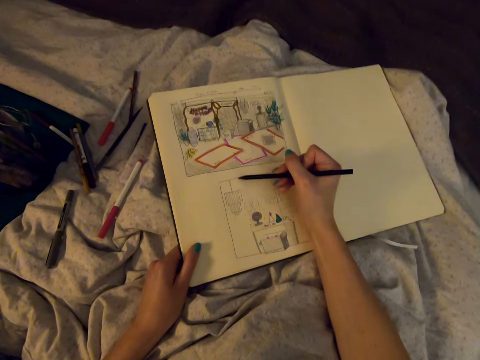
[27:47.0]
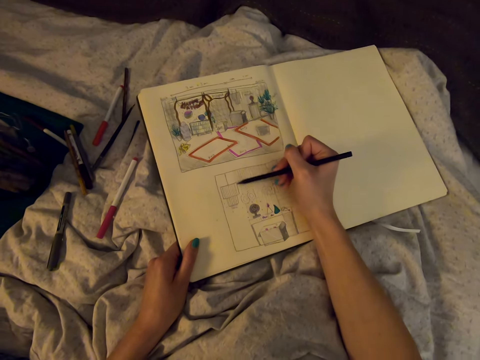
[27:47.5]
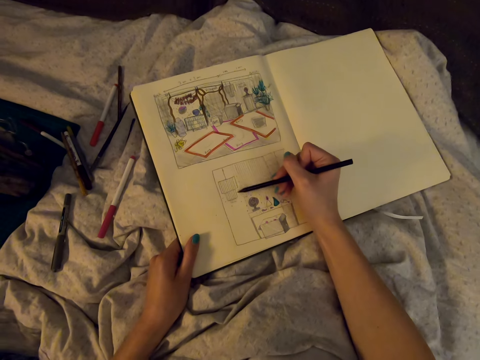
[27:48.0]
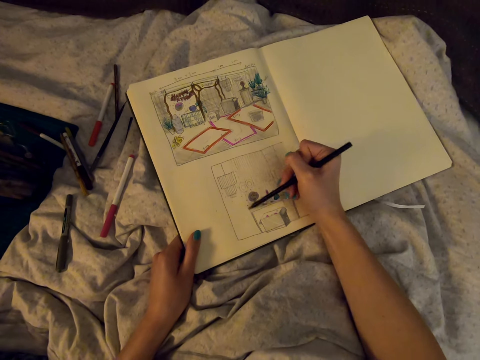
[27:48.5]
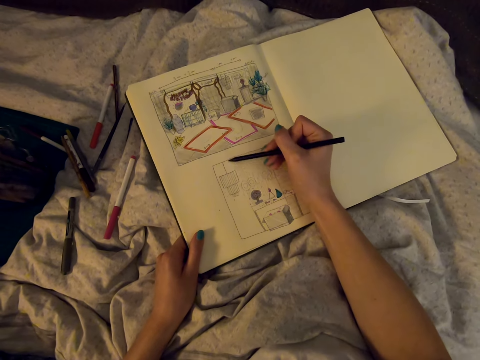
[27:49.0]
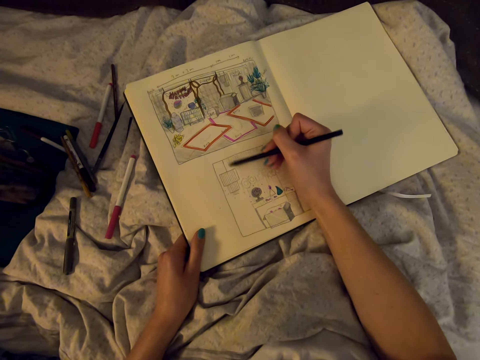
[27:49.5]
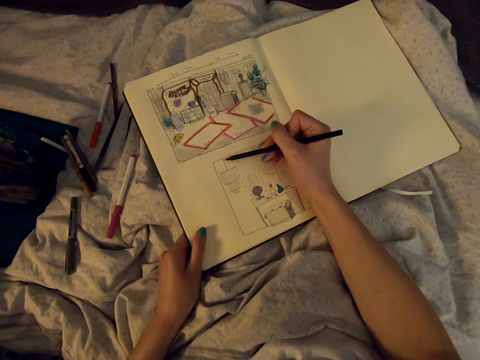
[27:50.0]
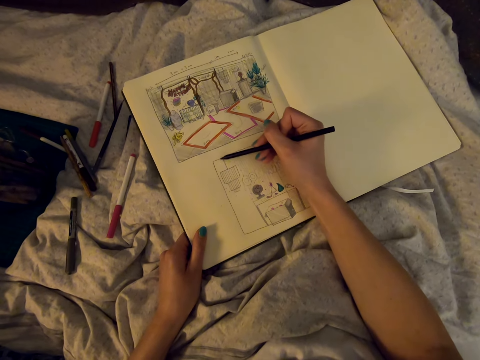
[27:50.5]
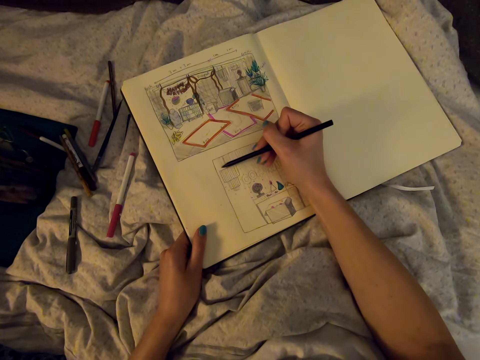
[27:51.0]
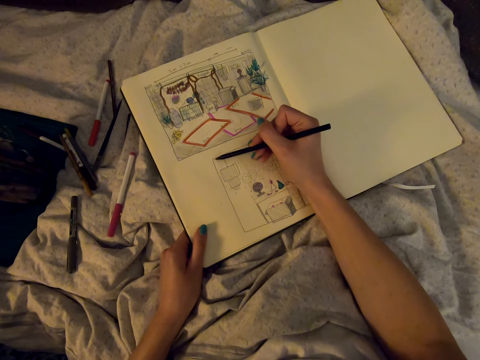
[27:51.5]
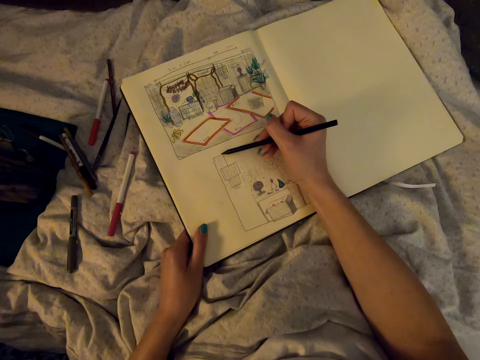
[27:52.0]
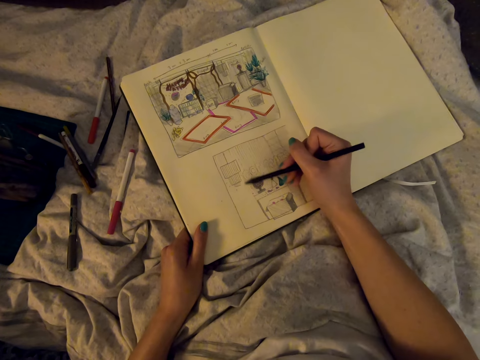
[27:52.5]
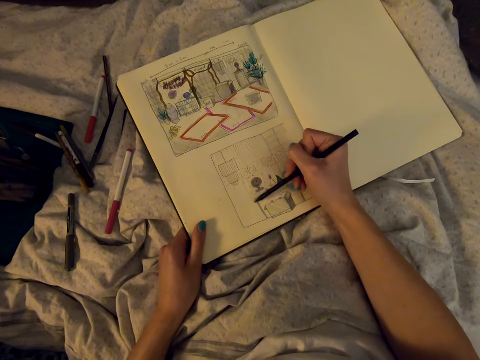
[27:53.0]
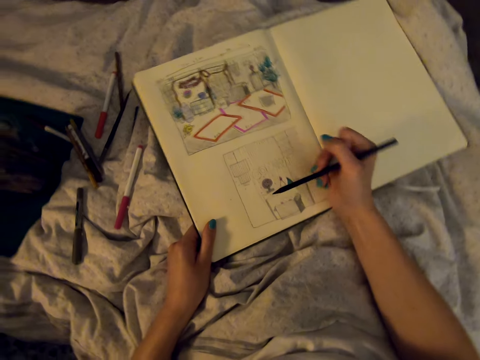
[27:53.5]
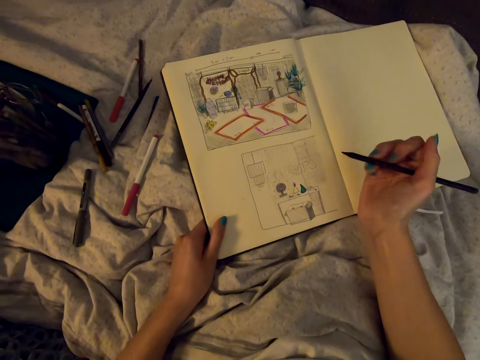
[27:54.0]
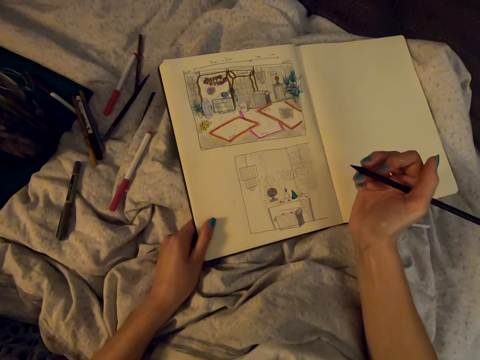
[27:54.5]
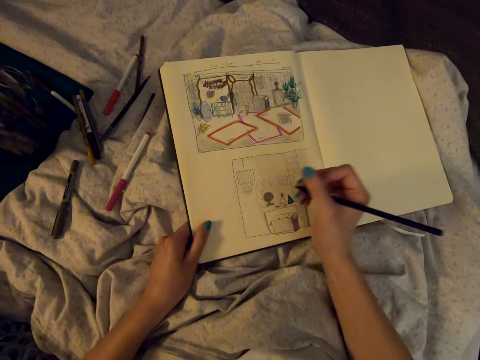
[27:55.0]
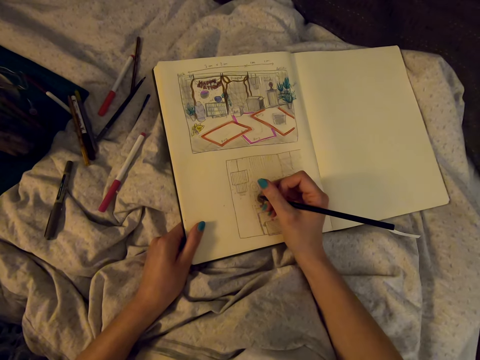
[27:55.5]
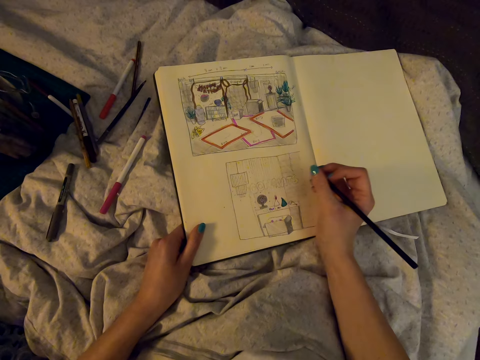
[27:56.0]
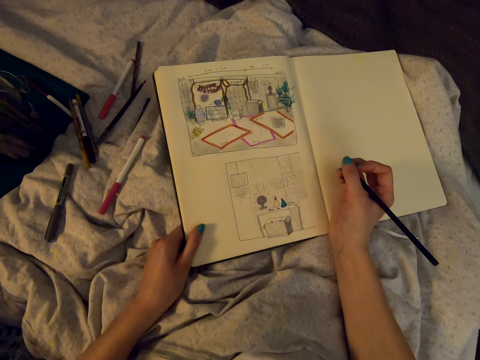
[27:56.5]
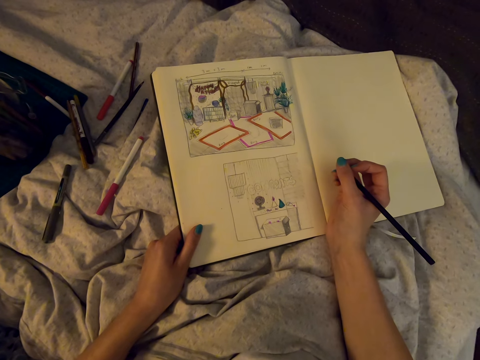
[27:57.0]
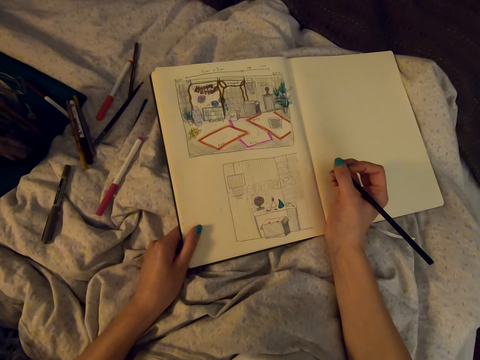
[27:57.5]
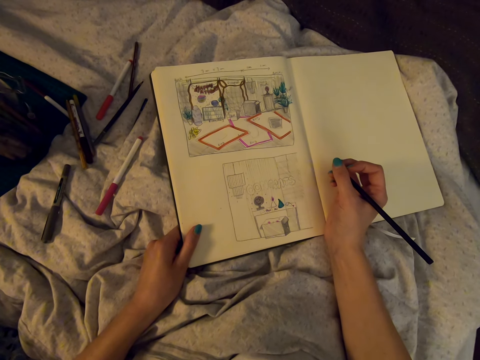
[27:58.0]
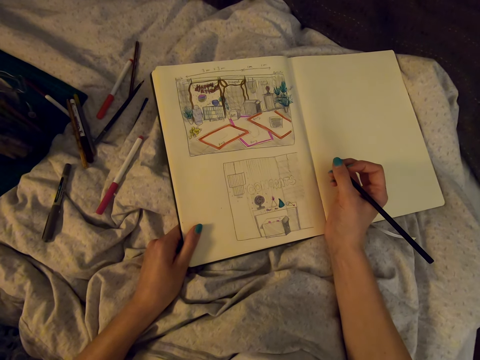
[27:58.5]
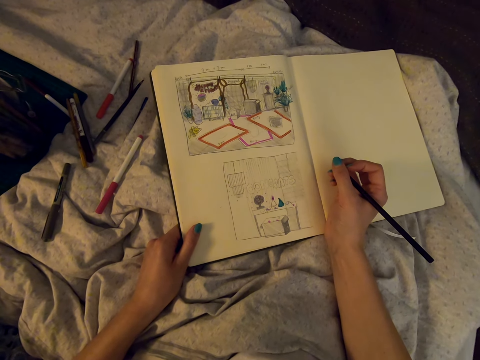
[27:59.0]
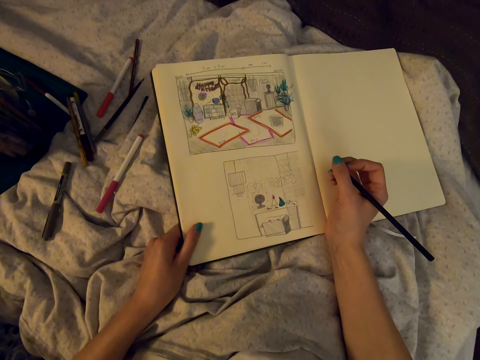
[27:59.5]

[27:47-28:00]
The camera wearer draws in the book. They look at the drawing. They draw in the book. They look at the drawing.

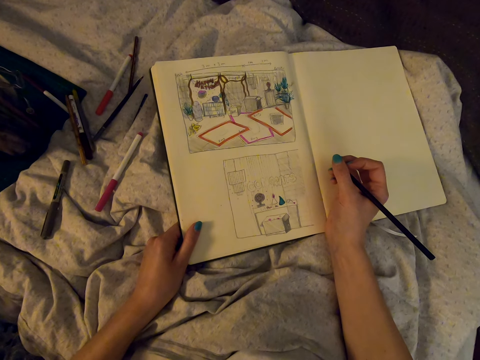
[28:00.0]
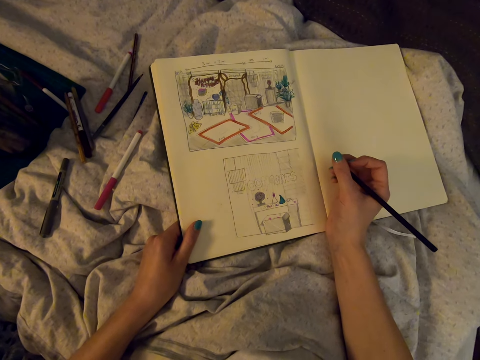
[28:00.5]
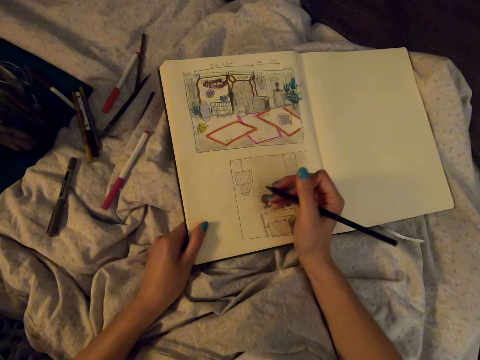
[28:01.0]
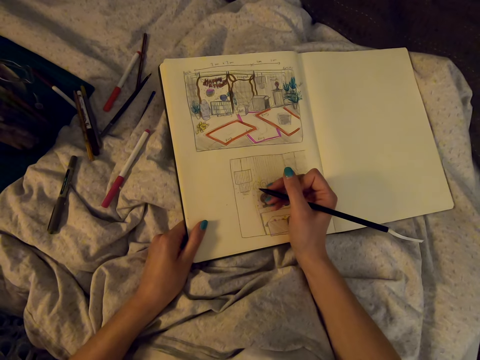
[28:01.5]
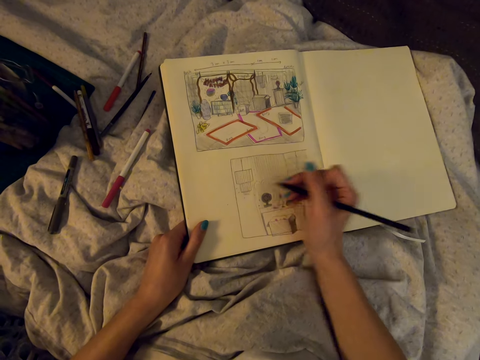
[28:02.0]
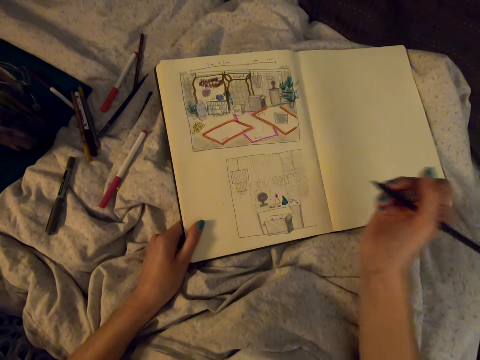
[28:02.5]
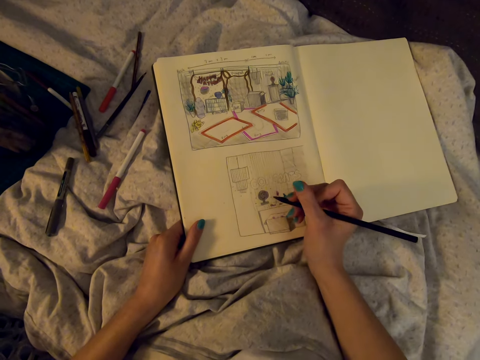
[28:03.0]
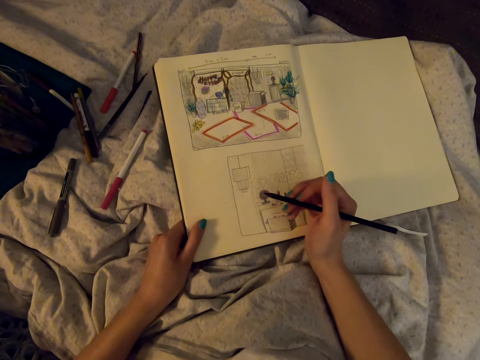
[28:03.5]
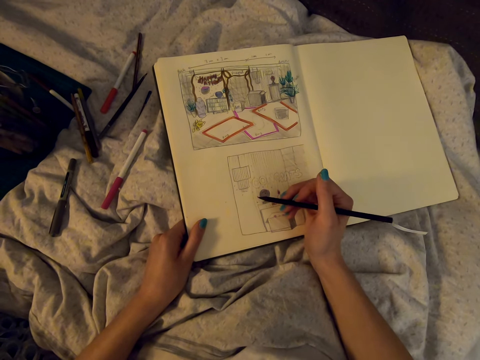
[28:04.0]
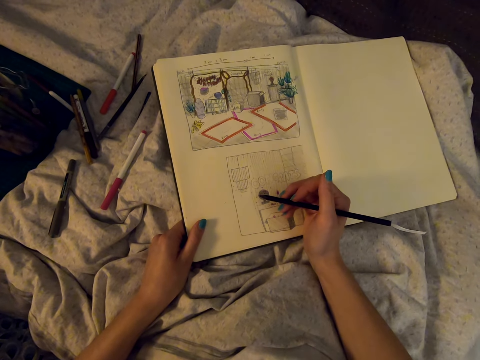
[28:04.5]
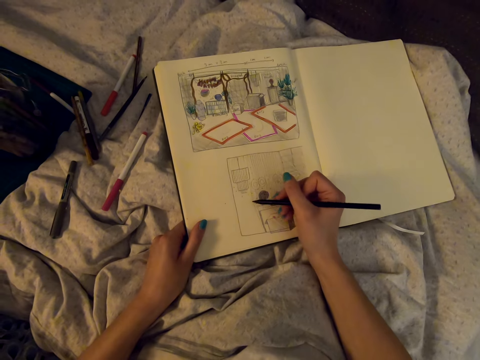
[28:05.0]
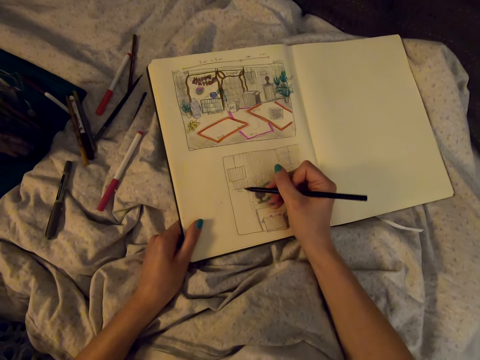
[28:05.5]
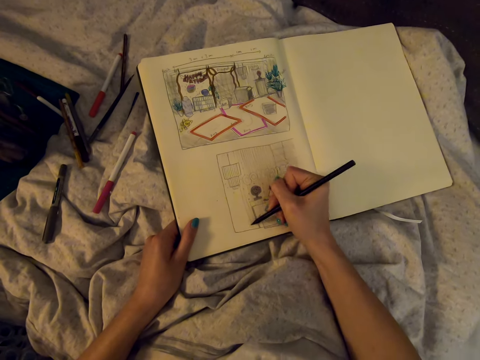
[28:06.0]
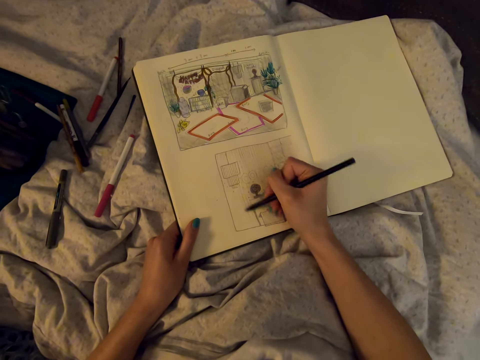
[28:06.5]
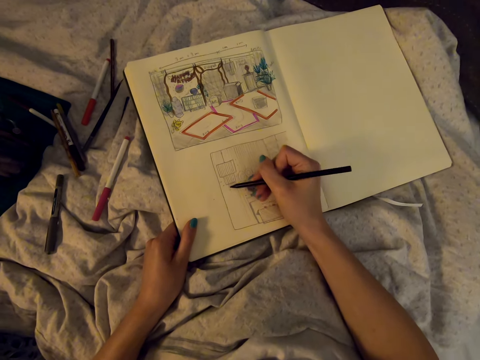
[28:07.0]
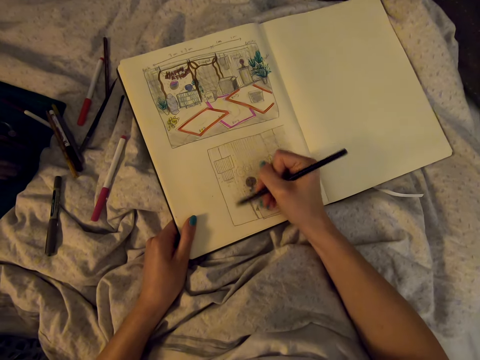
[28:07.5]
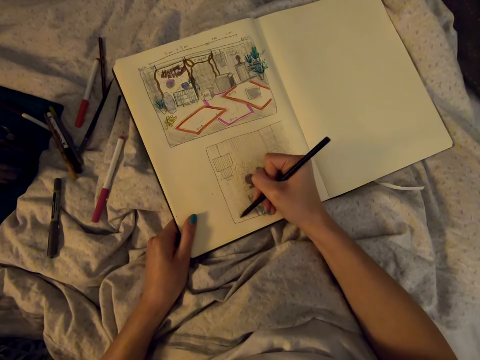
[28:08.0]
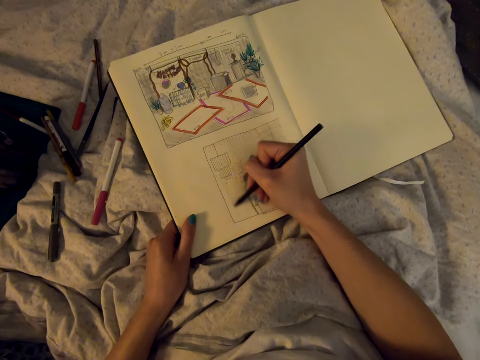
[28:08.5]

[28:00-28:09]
The camera wearer draws in the book. They look at the drawing. They draw in the book.

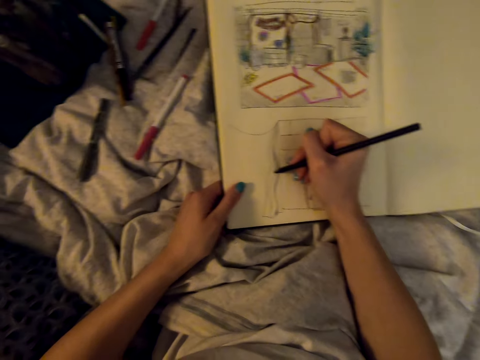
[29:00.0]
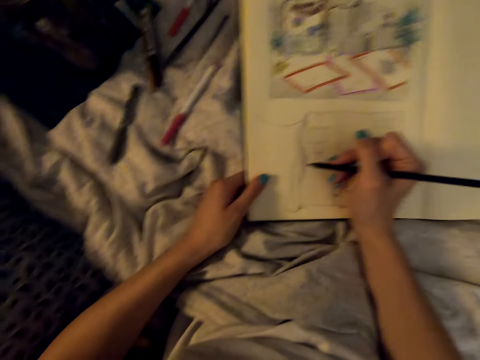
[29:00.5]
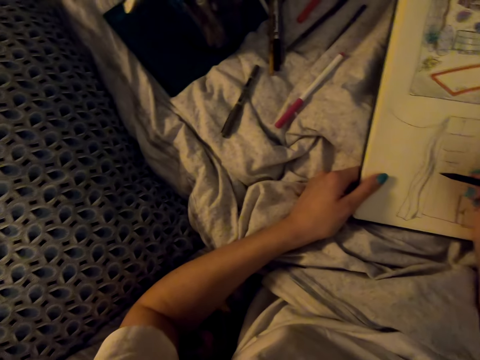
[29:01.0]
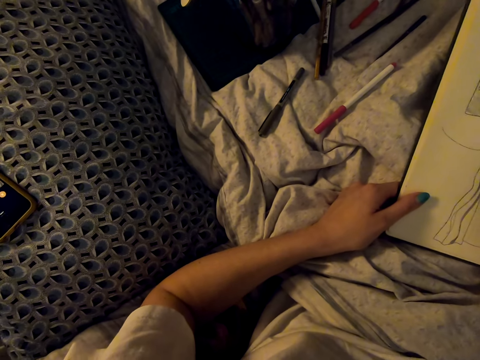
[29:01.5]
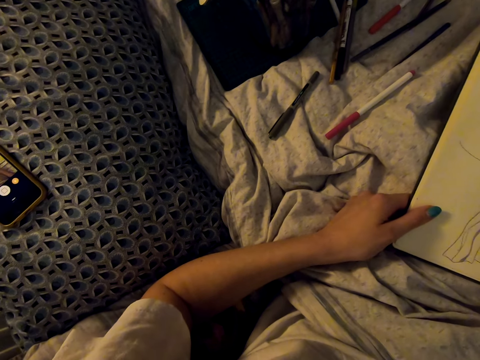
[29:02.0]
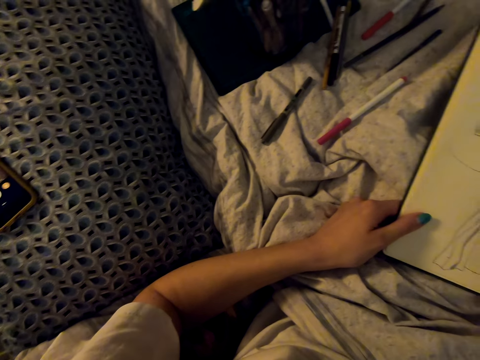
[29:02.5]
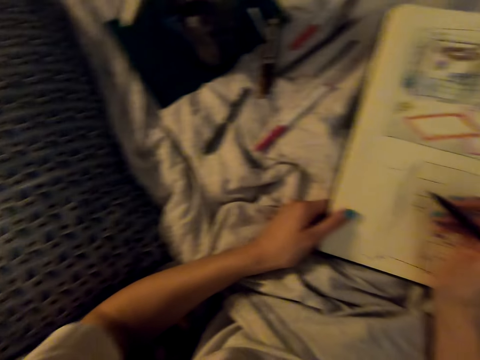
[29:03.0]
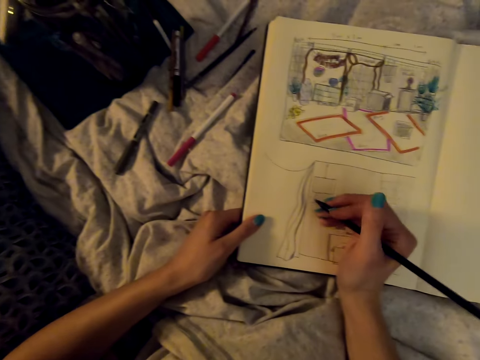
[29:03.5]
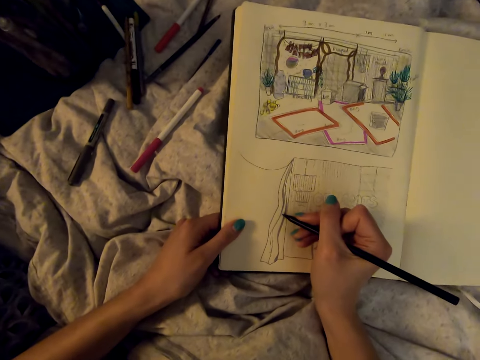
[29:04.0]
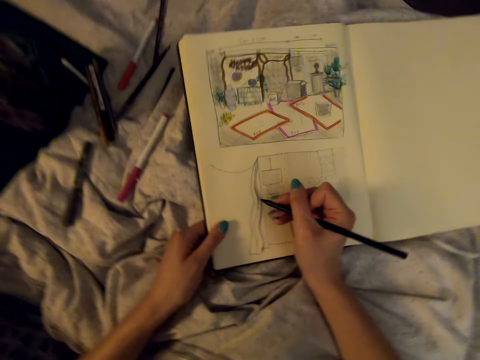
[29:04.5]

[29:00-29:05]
The camera wearer looks around. They draw in the book.
